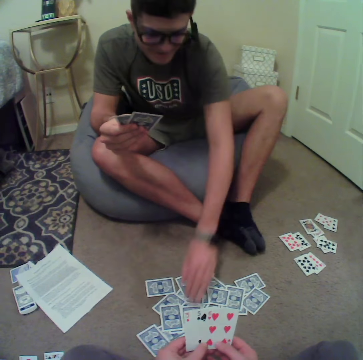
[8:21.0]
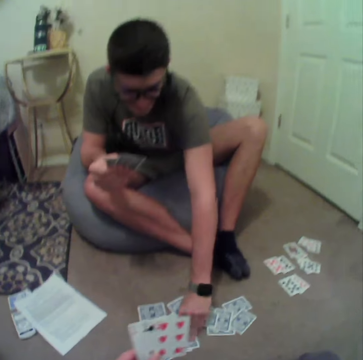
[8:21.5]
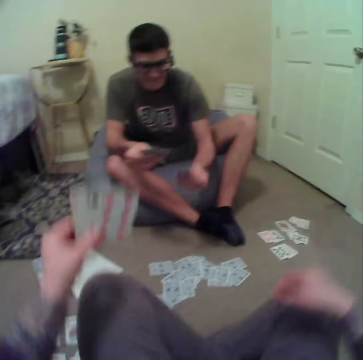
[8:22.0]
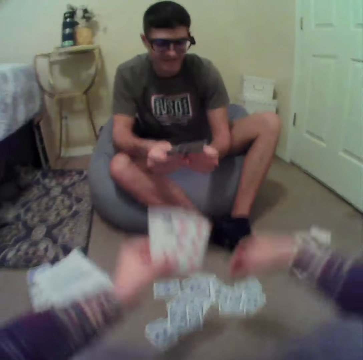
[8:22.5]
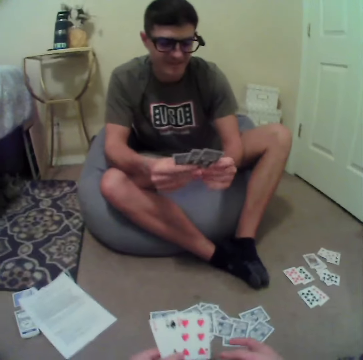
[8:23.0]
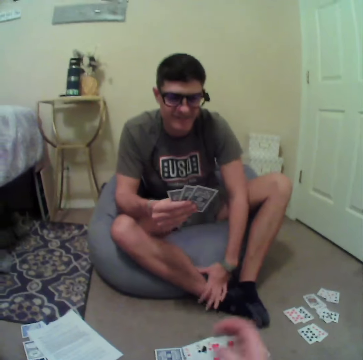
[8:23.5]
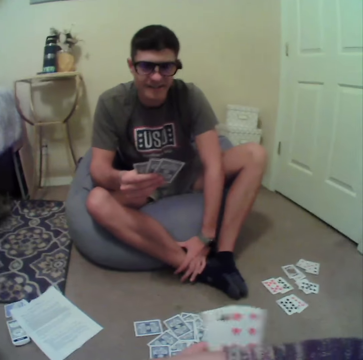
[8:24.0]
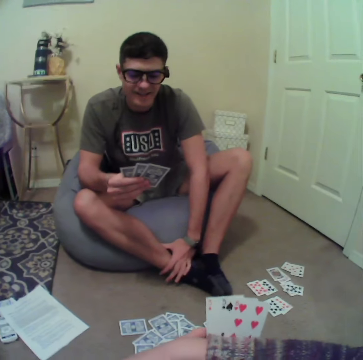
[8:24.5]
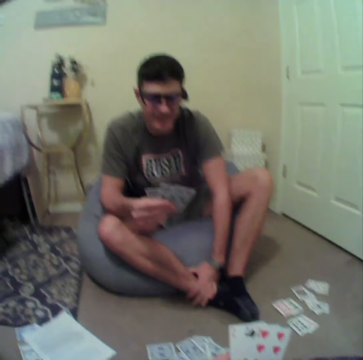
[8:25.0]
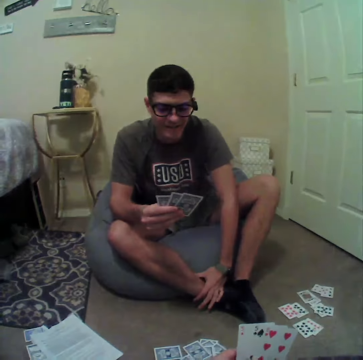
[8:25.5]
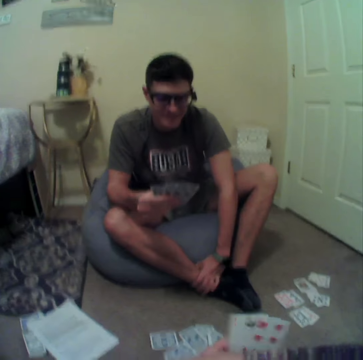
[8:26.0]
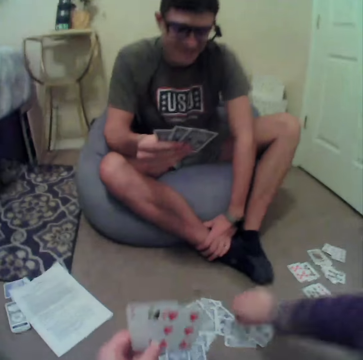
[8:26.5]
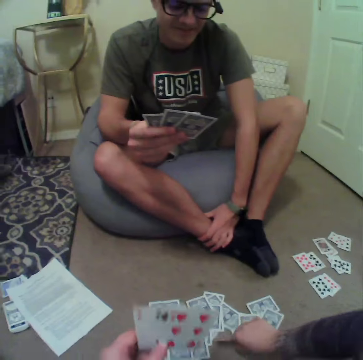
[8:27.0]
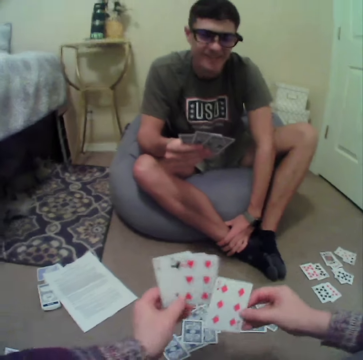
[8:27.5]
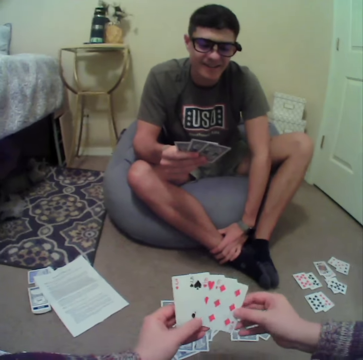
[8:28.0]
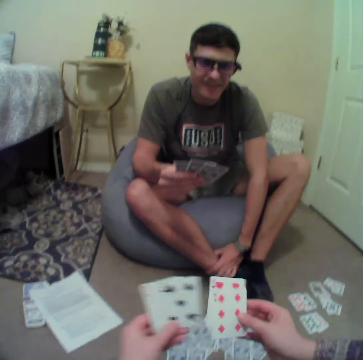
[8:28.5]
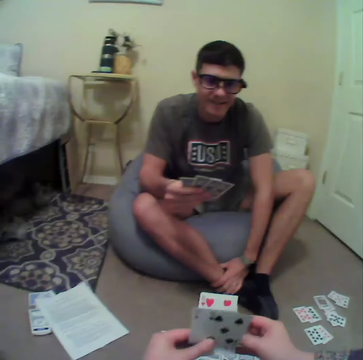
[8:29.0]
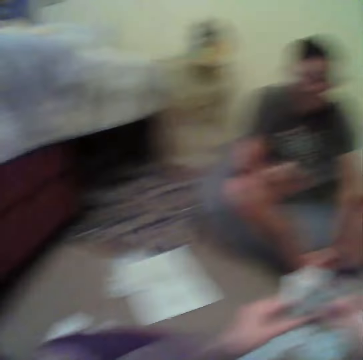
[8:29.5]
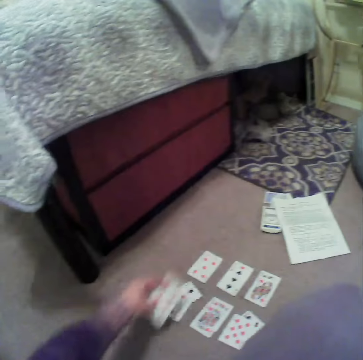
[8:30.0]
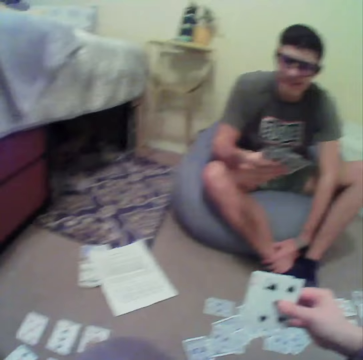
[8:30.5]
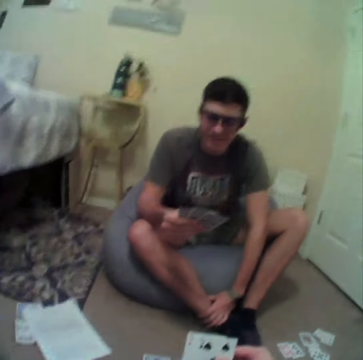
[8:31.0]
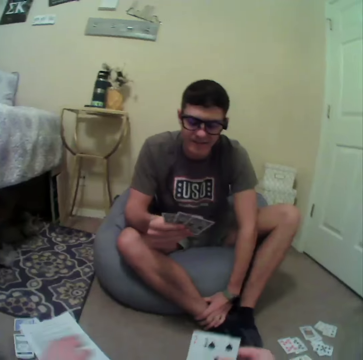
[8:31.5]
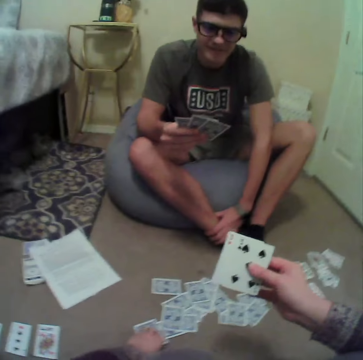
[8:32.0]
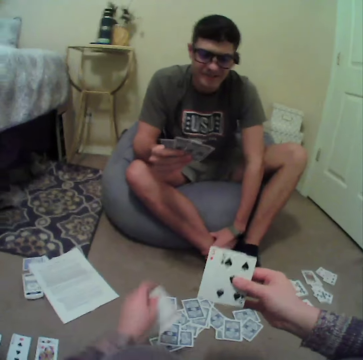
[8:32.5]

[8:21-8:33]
The camera wearer picks the card from the floor. They align the cards at hand. They play cards. They pick the card from the floor. They align the cards on the floor. They drop the cards on the floor.

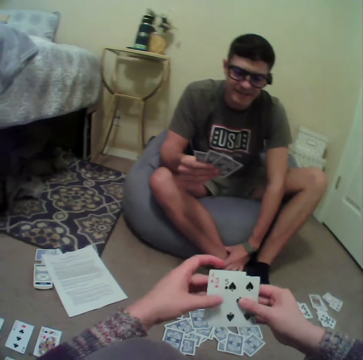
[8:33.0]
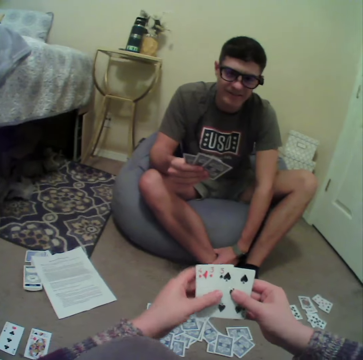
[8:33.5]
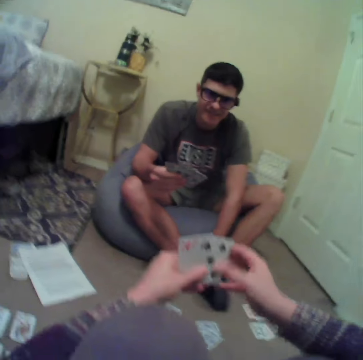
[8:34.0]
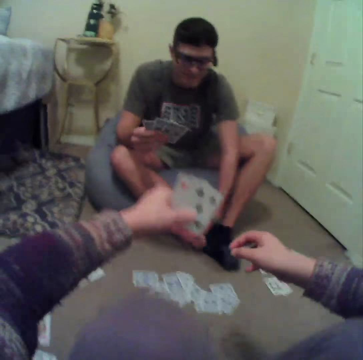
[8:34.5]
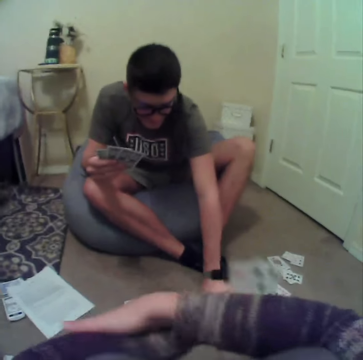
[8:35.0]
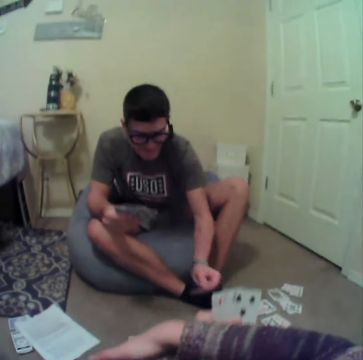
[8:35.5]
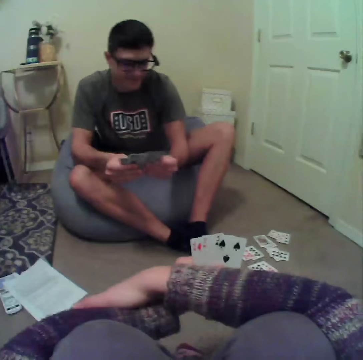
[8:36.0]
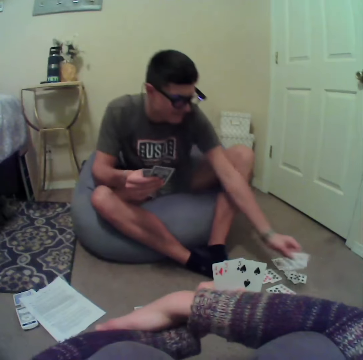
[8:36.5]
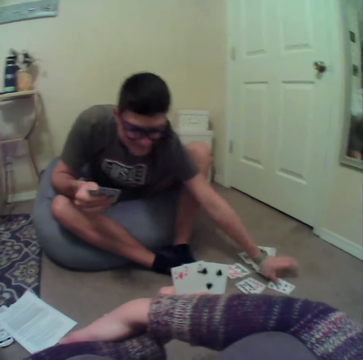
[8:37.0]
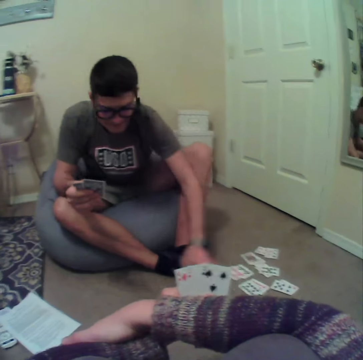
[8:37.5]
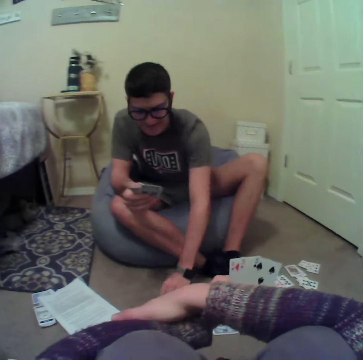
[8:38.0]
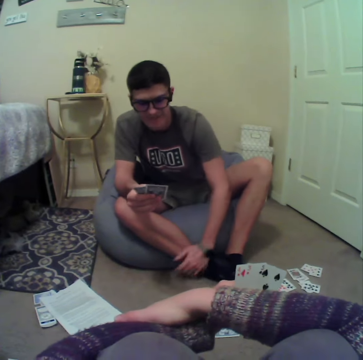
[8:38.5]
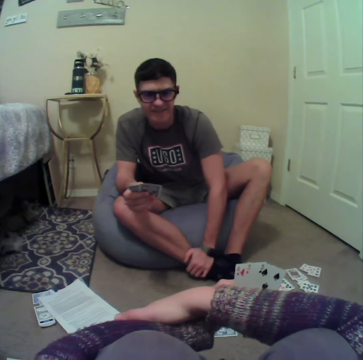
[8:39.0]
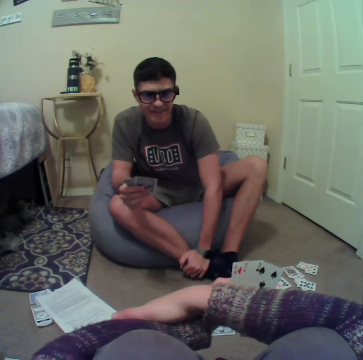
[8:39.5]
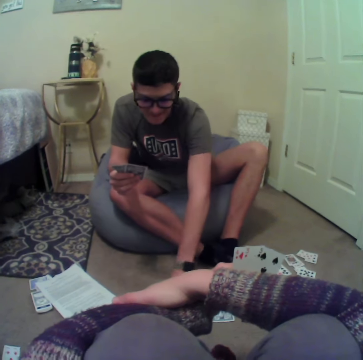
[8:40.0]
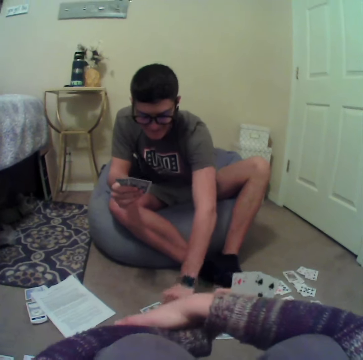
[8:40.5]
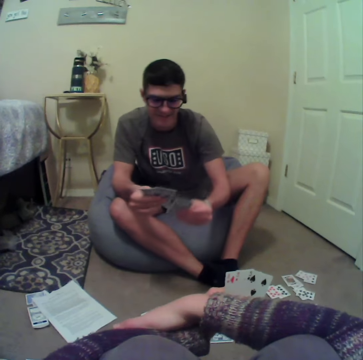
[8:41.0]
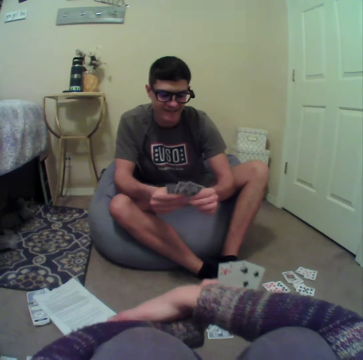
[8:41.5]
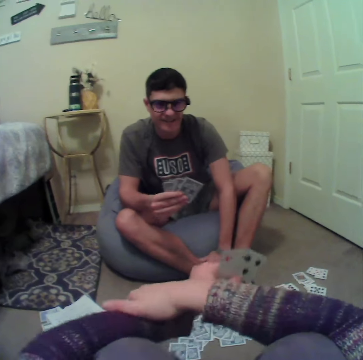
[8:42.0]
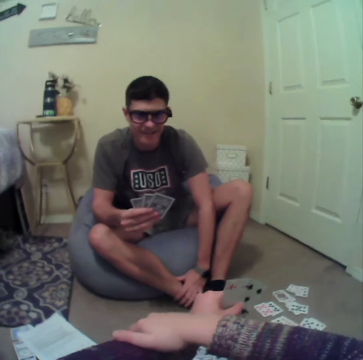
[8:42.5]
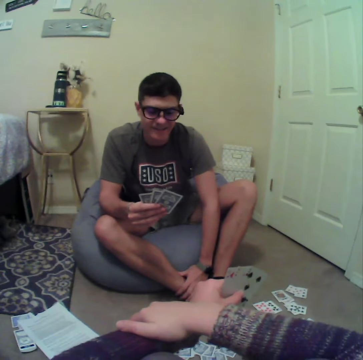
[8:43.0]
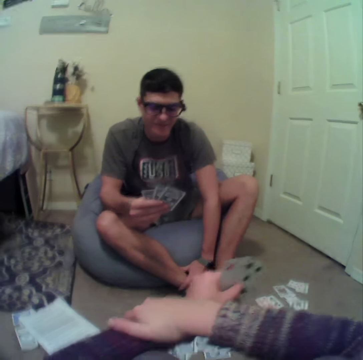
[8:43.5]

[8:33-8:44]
The camera wearer aligns the cards at hand. A man plays cards. The man picks the card from the floor, drops the cards on the floor, and picks the card from the floor.

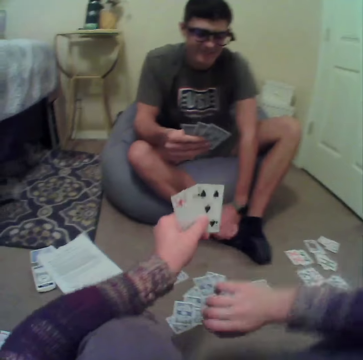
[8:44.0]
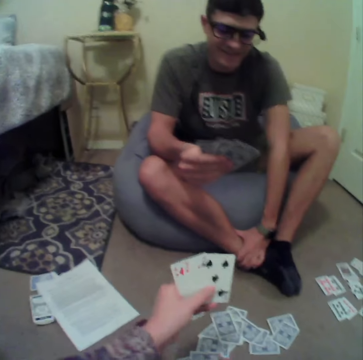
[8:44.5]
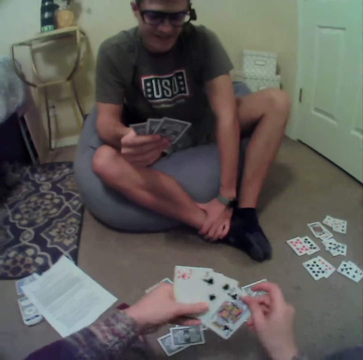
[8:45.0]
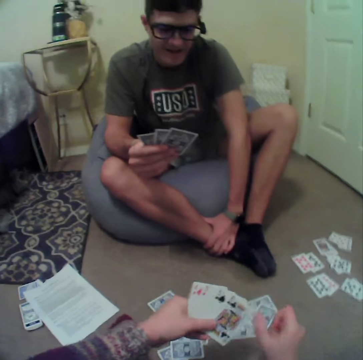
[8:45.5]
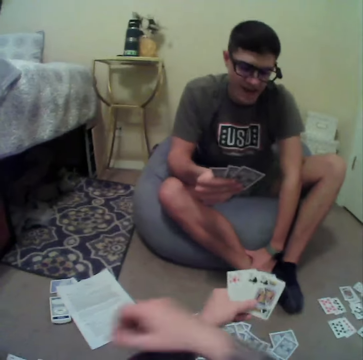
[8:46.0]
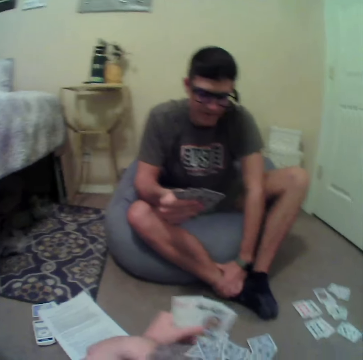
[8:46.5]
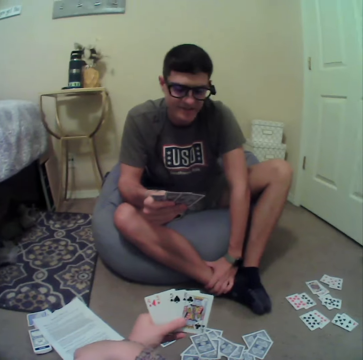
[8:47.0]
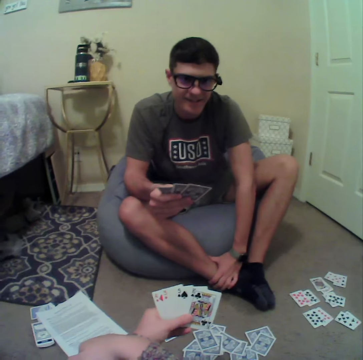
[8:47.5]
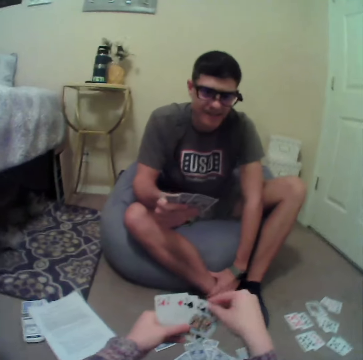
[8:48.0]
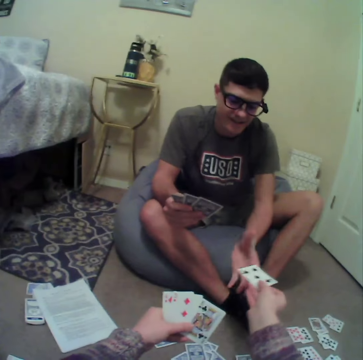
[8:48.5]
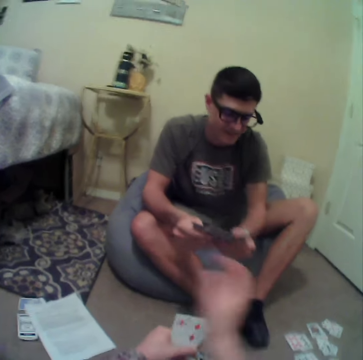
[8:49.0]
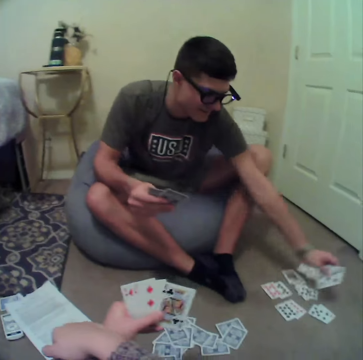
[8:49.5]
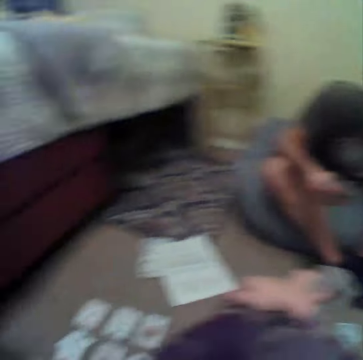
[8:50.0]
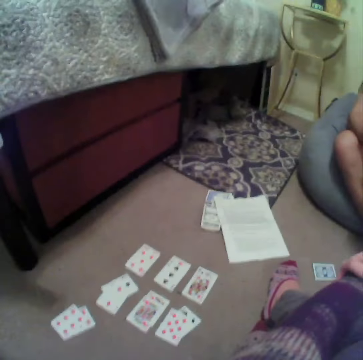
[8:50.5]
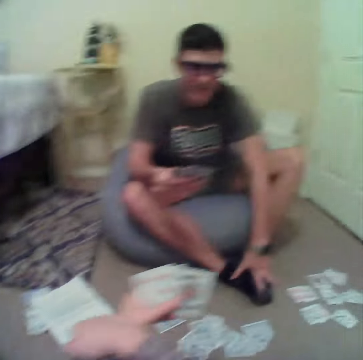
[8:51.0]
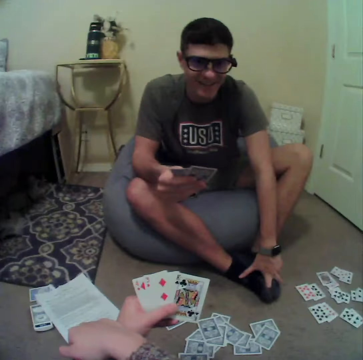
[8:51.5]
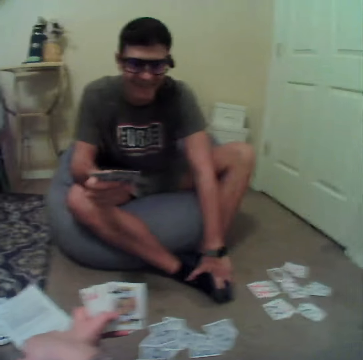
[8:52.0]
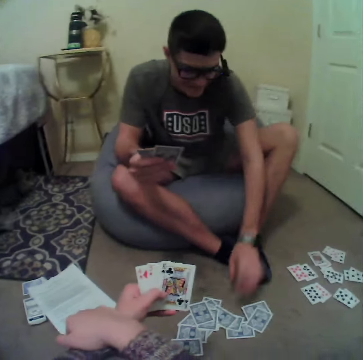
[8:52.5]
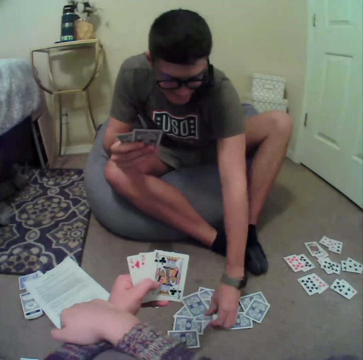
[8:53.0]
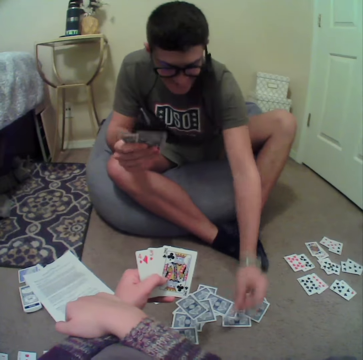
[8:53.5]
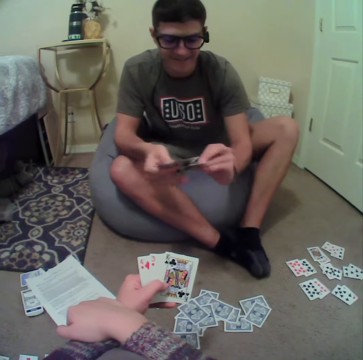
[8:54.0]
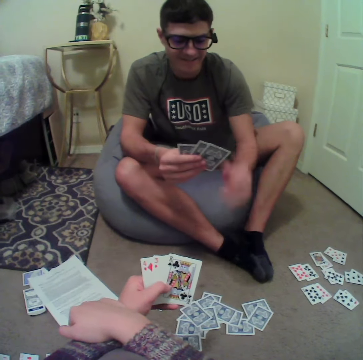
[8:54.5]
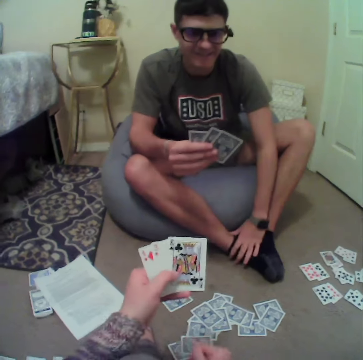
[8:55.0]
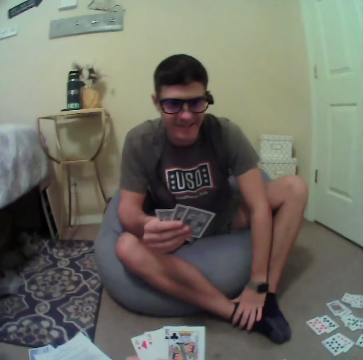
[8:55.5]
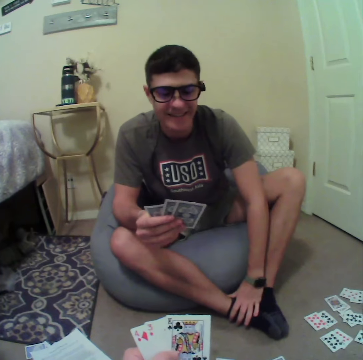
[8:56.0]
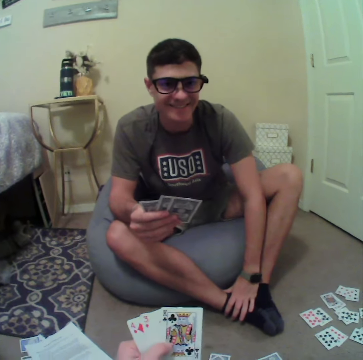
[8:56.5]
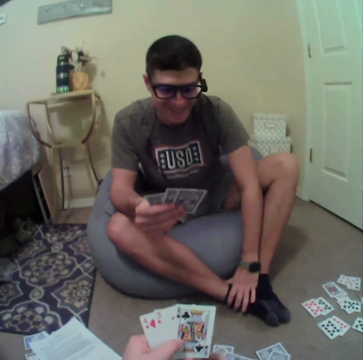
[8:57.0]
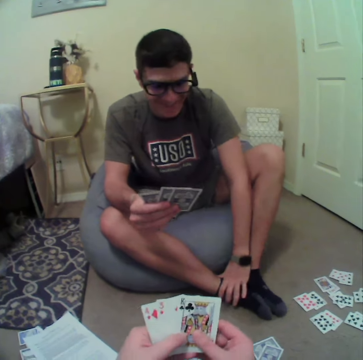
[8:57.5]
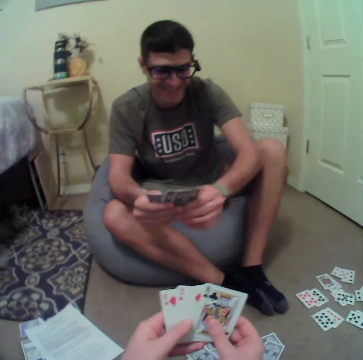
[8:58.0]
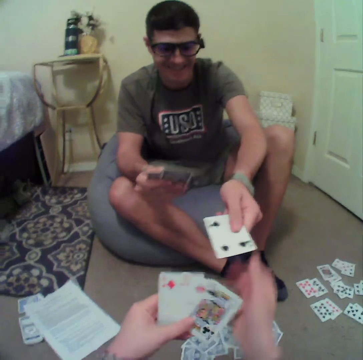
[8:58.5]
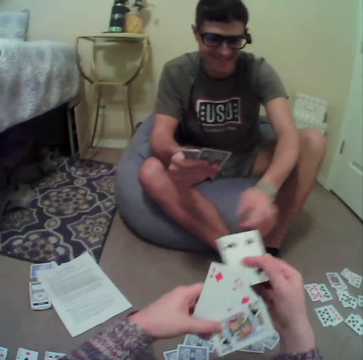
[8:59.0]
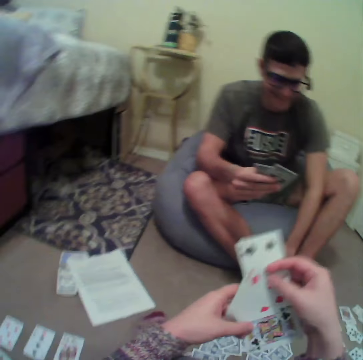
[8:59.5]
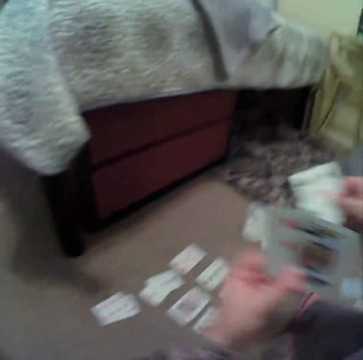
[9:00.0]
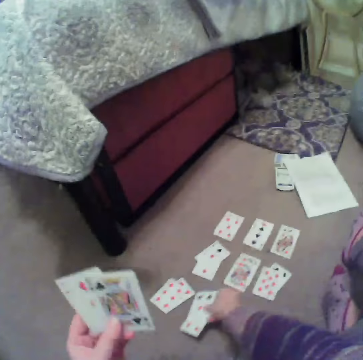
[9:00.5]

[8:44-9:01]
The camera wearer plays cards. They pick the card from the floor. They hand the card to a man. The man plays cards, drops the card on the floor, and picks the card from the floor. The camera wearer picks a card from the man. The man hands the card to the camera wearer. The camera wearer plays cards.
